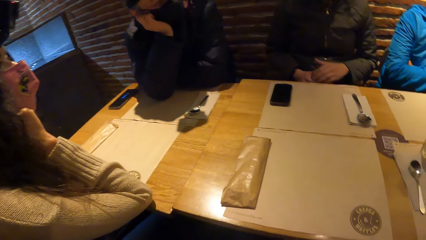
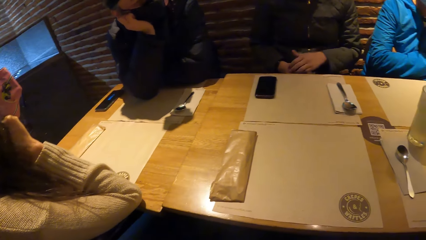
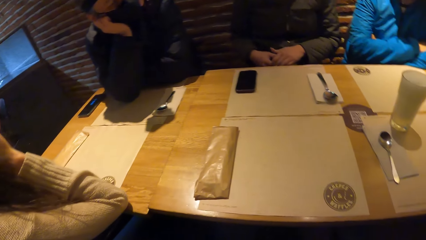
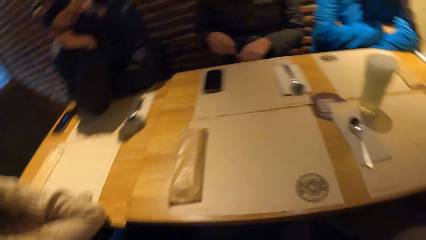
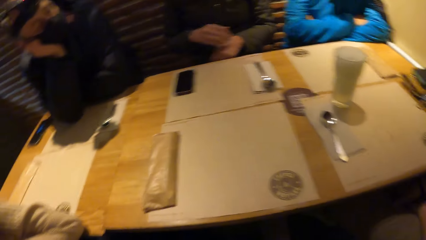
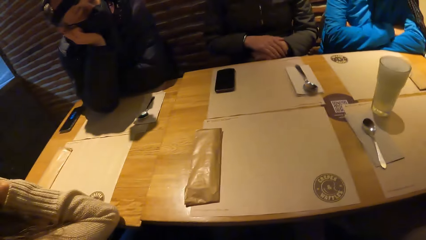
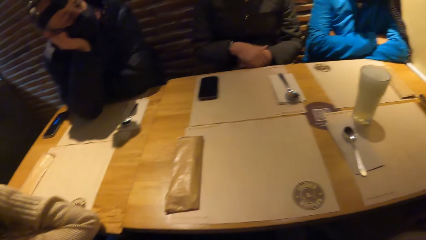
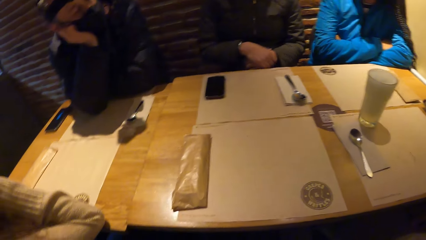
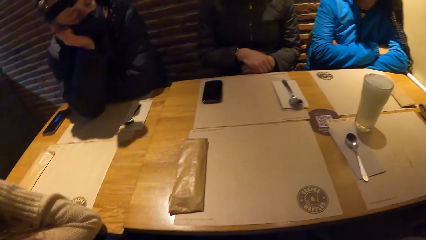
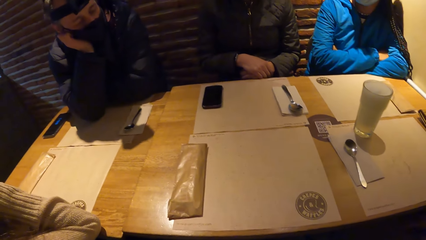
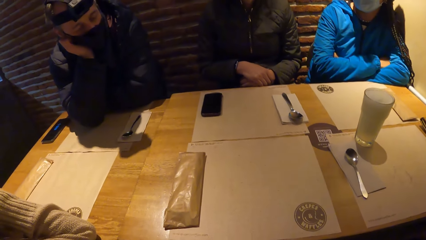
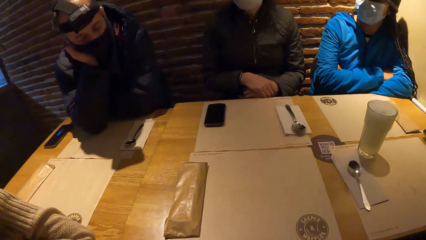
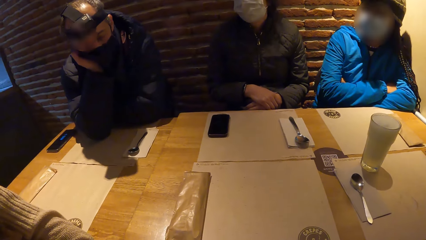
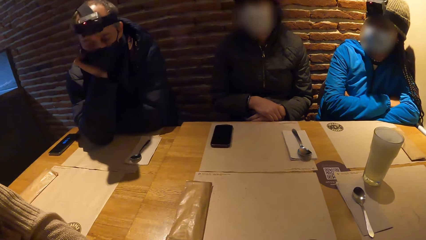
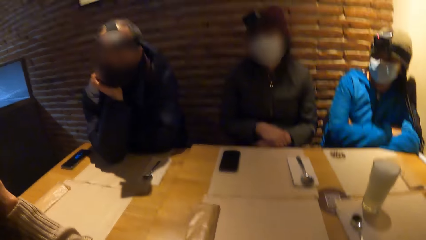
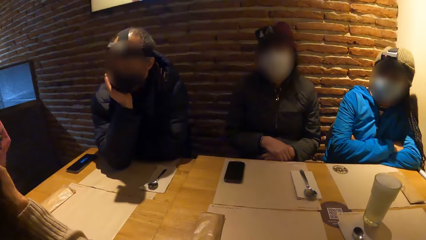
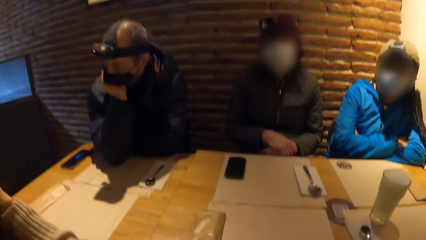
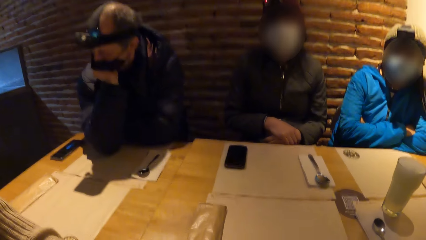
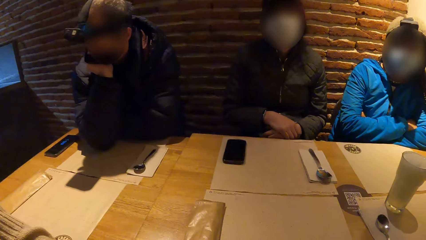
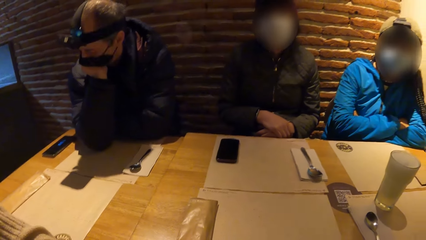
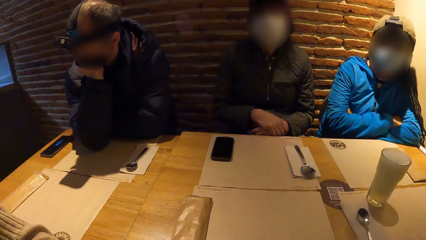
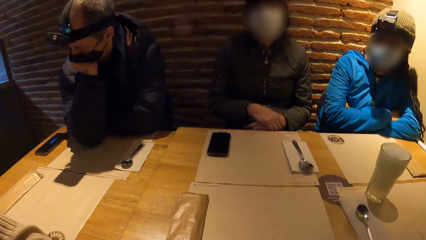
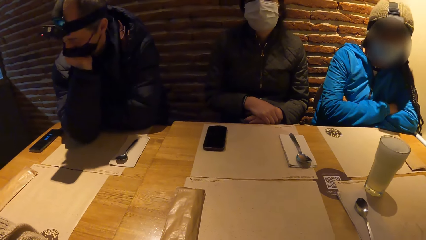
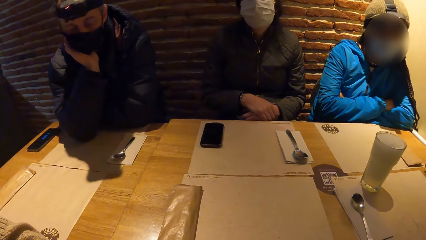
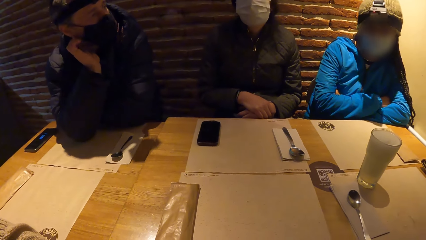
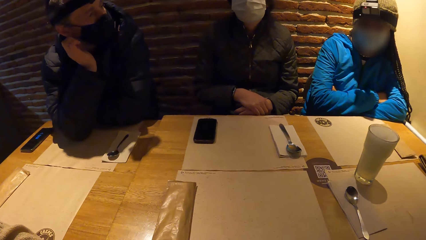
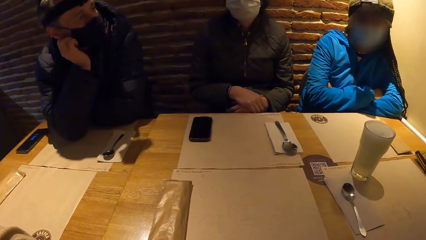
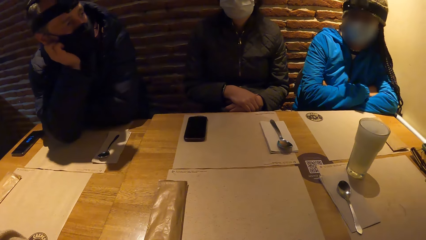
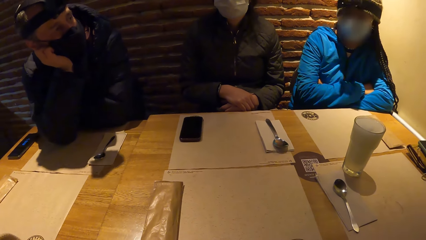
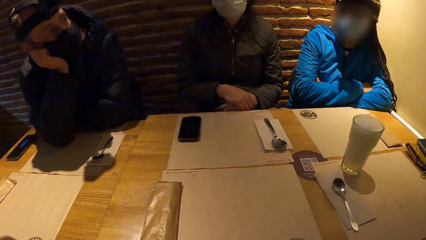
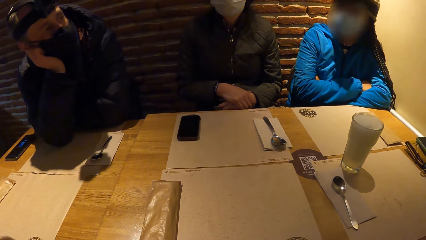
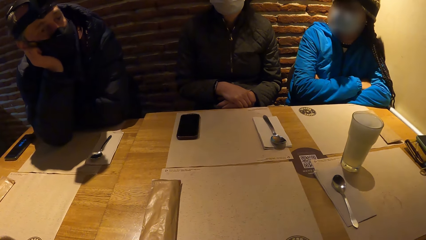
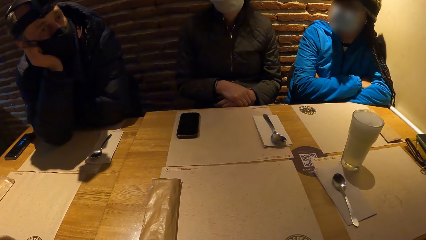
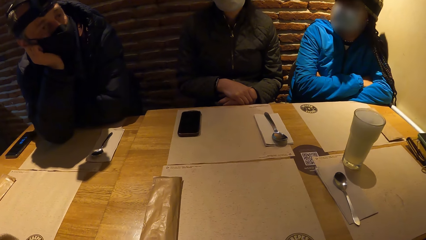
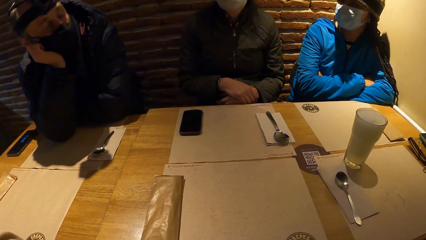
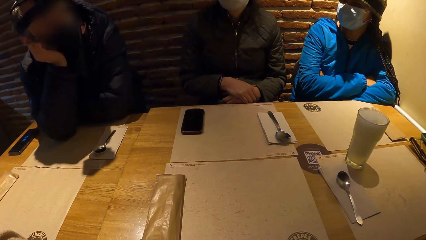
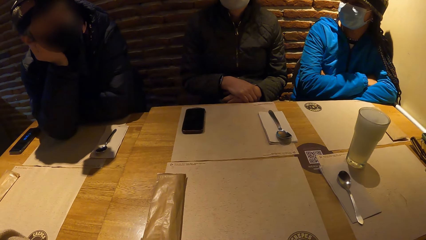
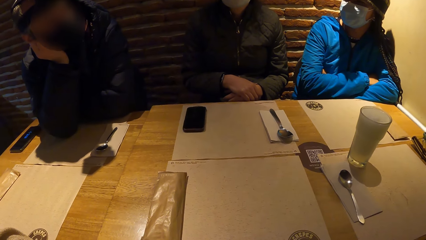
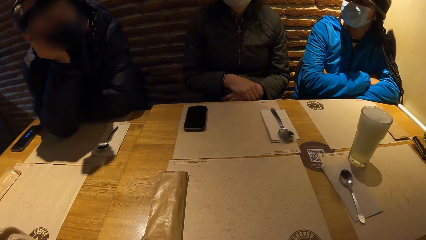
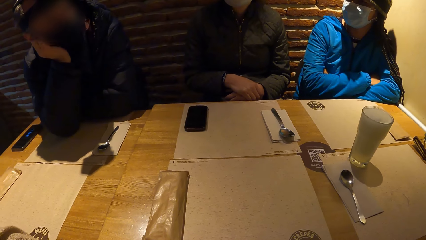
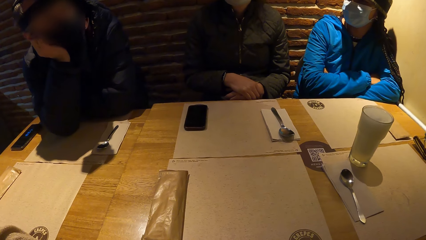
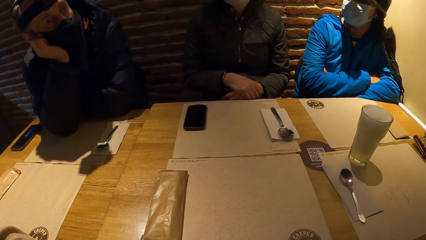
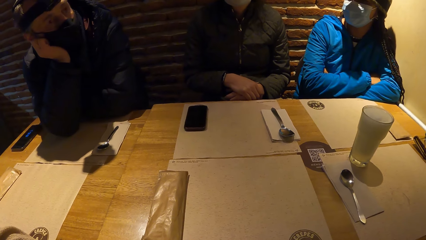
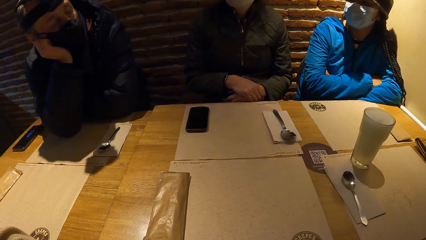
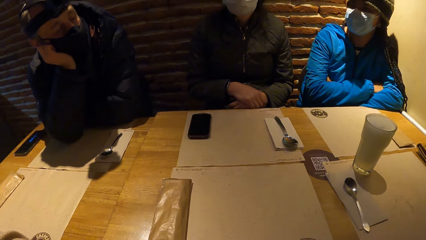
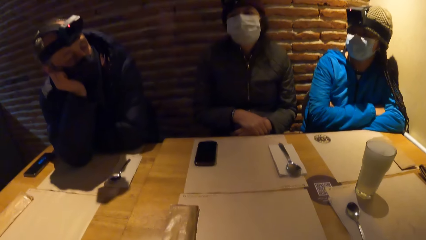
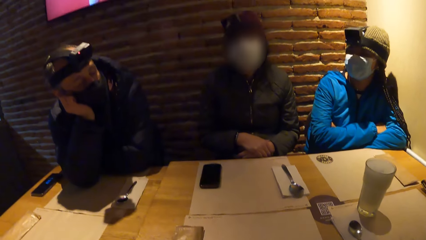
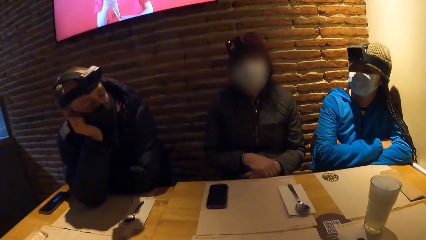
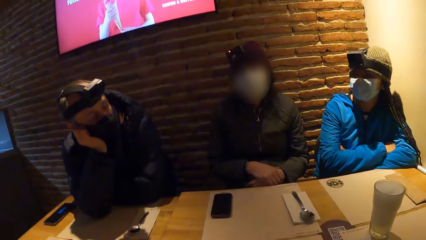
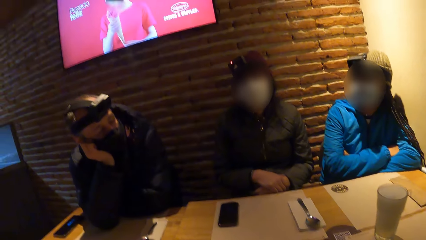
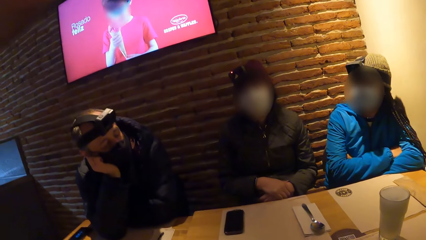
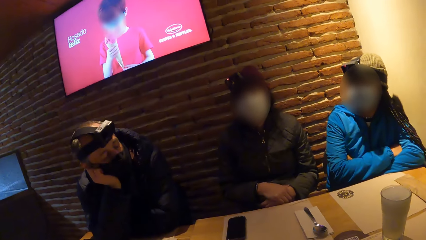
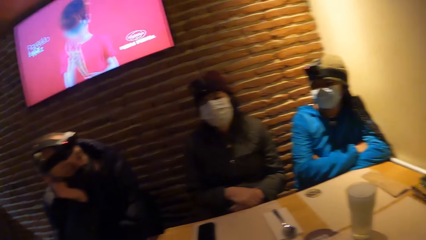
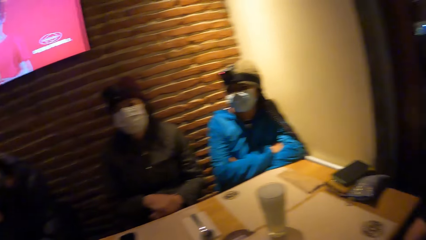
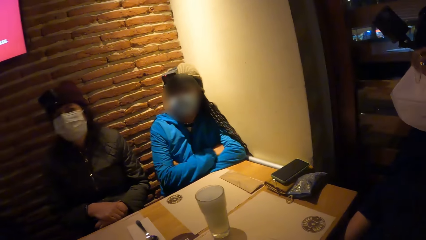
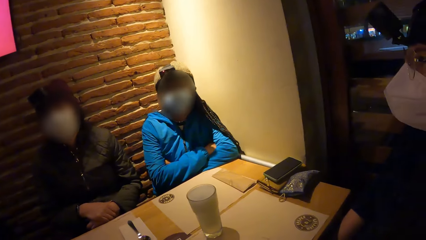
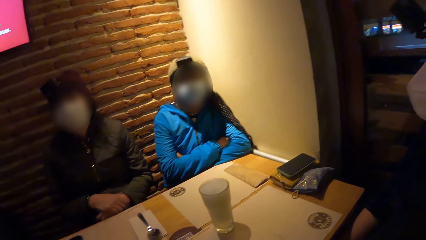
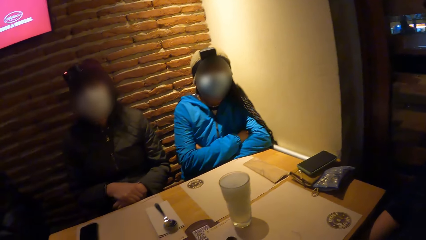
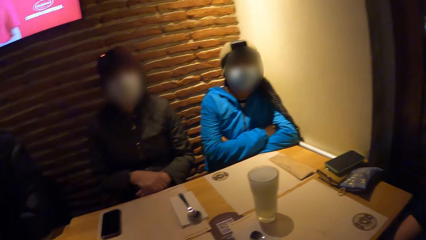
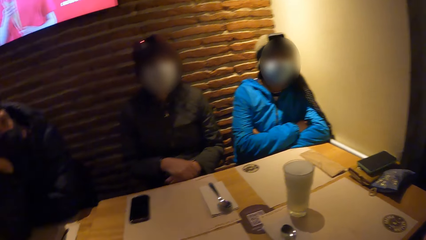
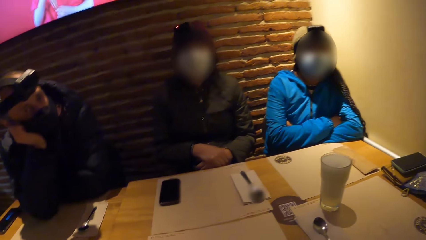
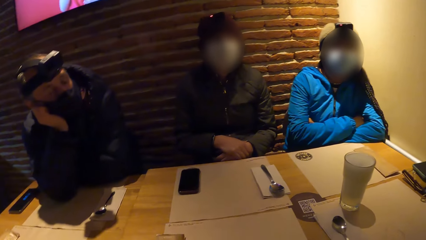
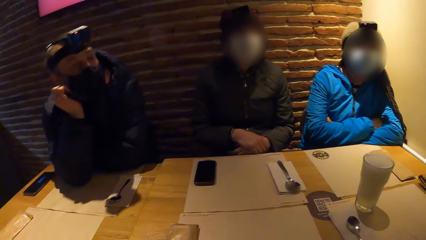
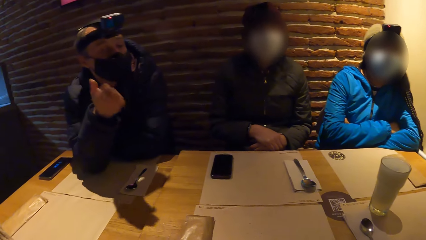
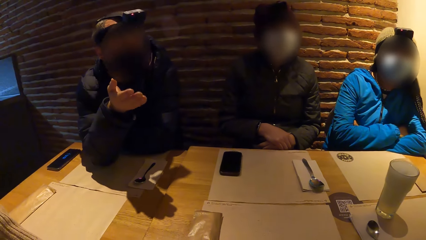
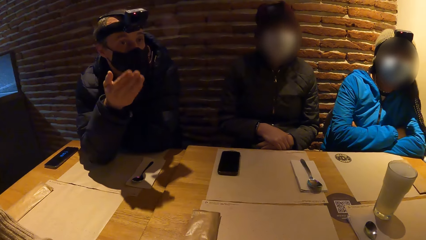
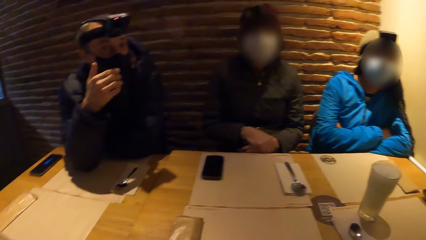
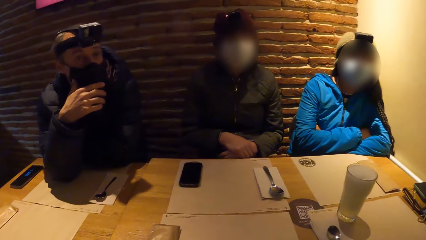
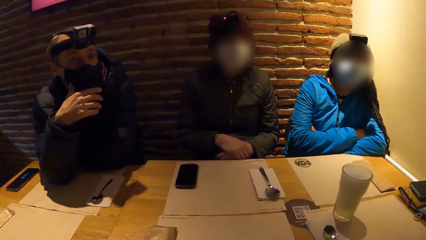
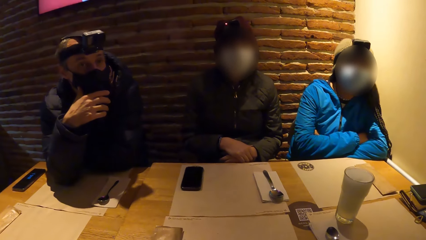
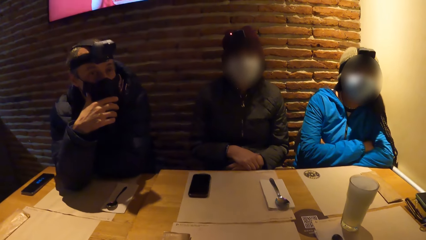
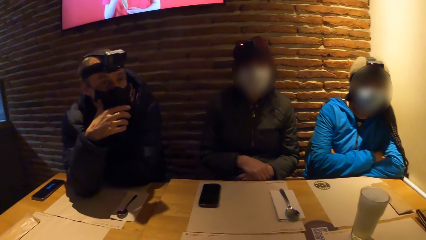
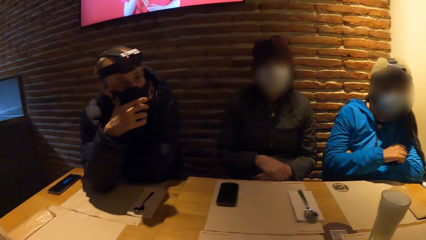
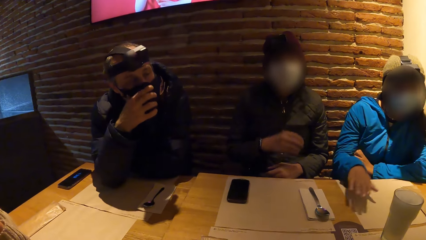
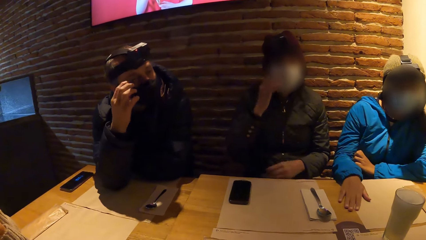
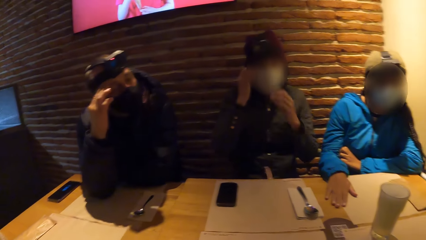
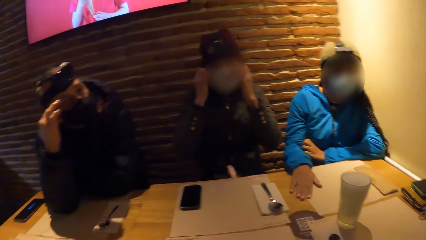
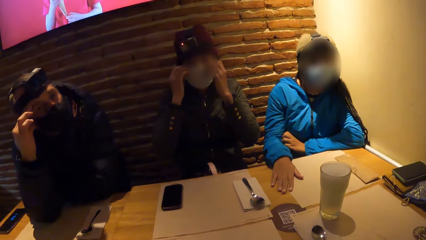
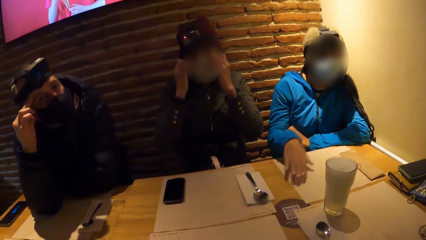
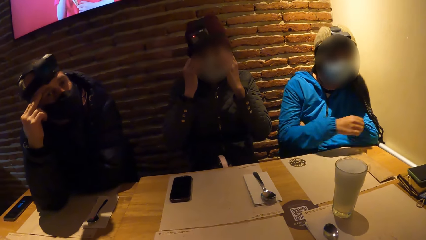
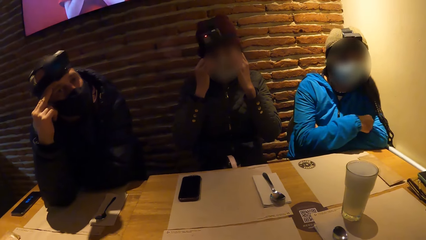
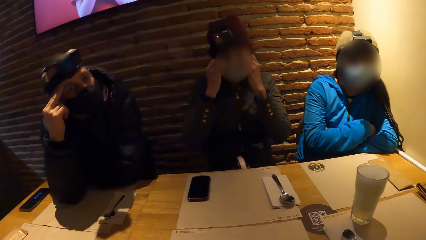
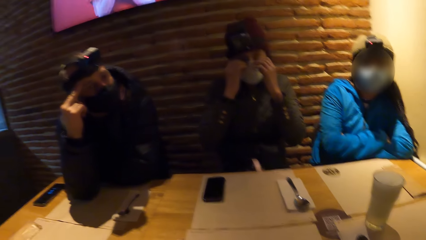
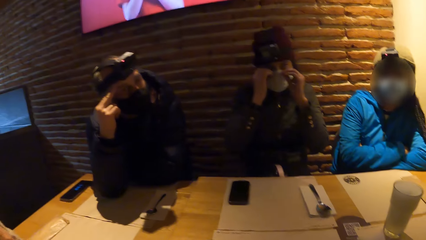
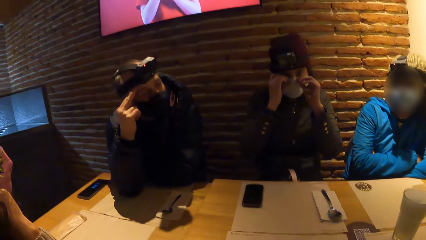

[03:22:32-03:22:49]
A man interacts with the camera wearer. A woman places her right hand on a table. Another woman adjusts her facemask with her hands.
